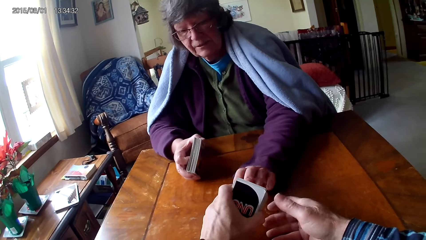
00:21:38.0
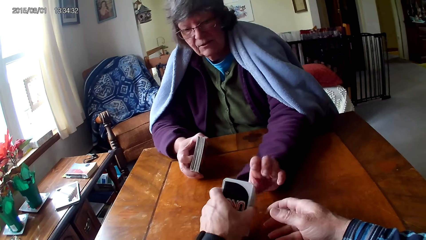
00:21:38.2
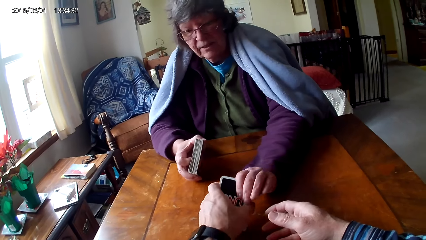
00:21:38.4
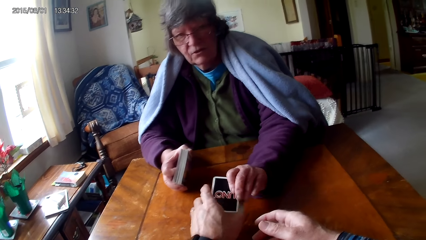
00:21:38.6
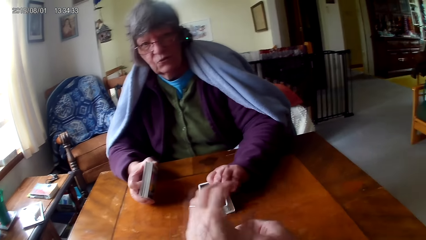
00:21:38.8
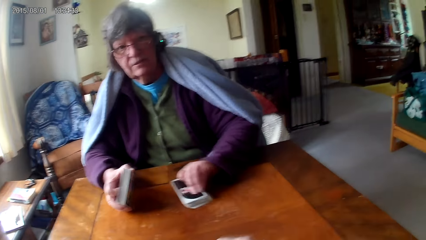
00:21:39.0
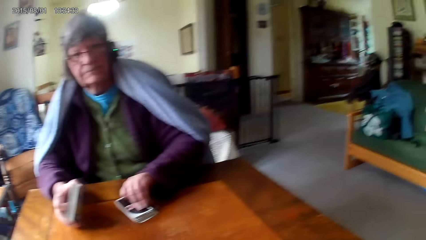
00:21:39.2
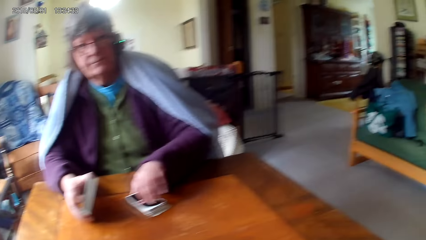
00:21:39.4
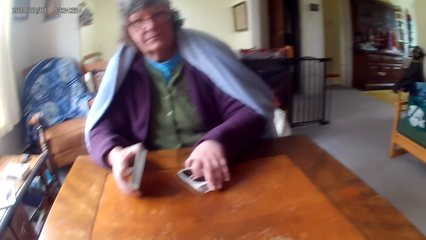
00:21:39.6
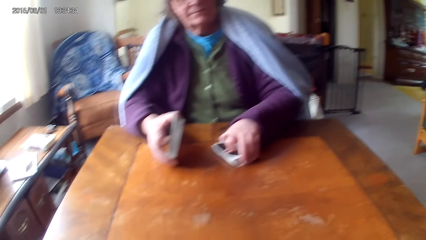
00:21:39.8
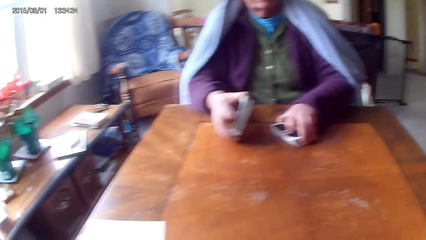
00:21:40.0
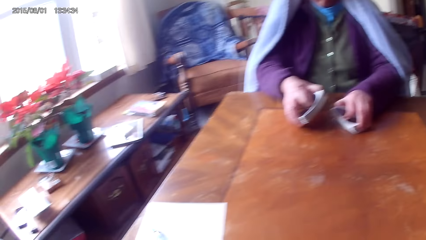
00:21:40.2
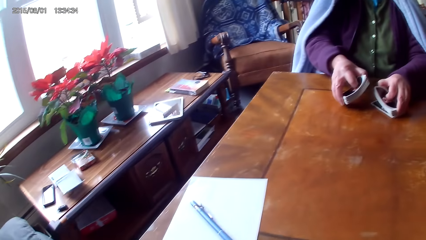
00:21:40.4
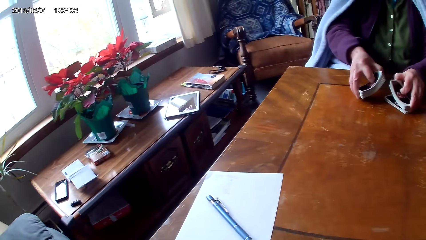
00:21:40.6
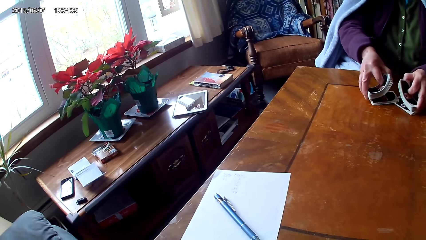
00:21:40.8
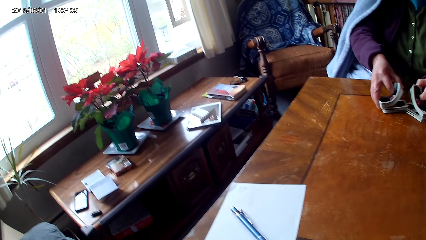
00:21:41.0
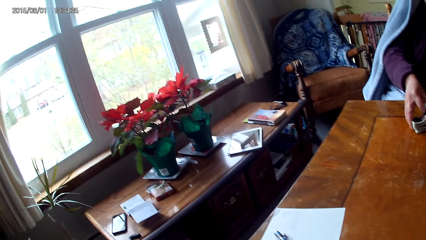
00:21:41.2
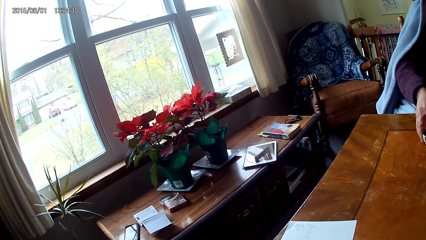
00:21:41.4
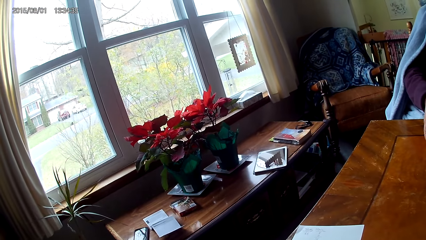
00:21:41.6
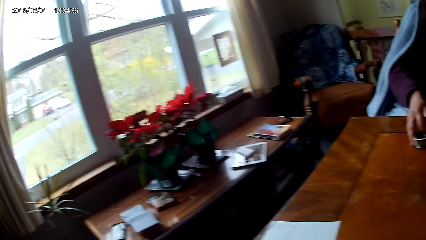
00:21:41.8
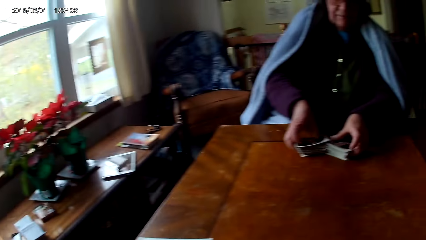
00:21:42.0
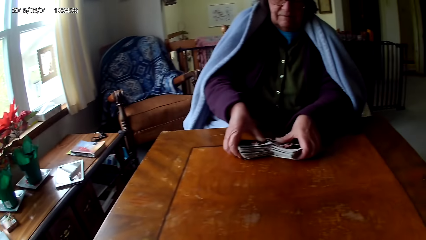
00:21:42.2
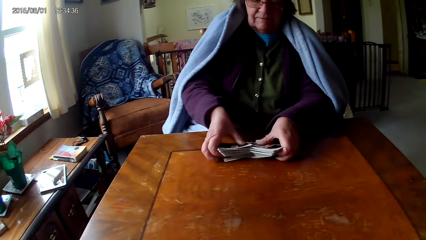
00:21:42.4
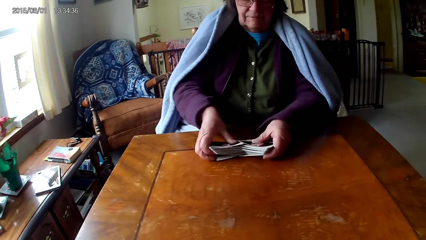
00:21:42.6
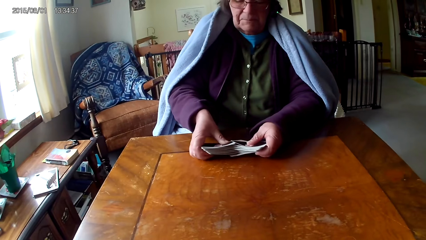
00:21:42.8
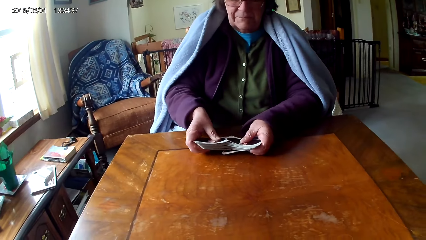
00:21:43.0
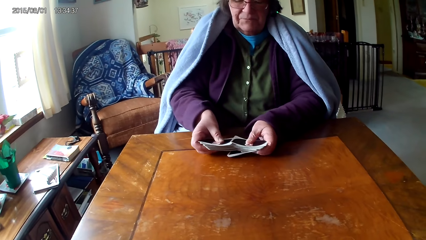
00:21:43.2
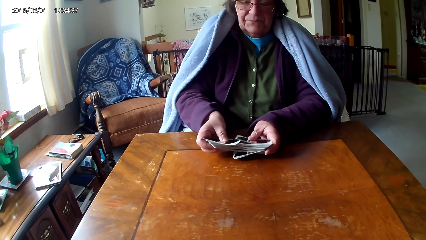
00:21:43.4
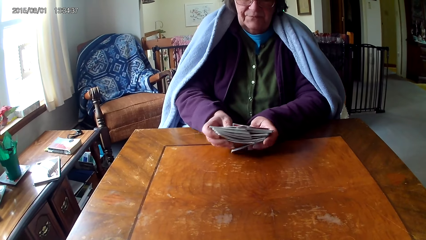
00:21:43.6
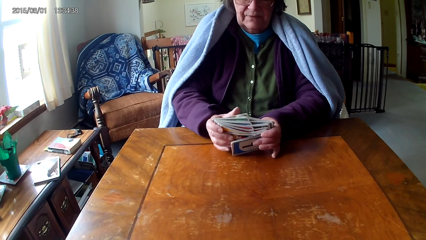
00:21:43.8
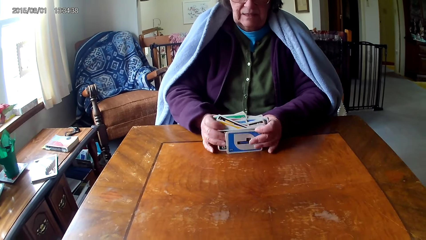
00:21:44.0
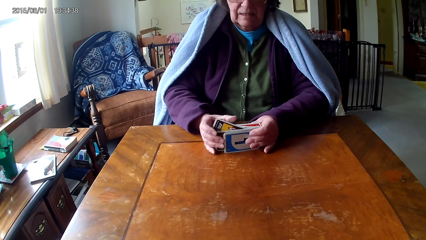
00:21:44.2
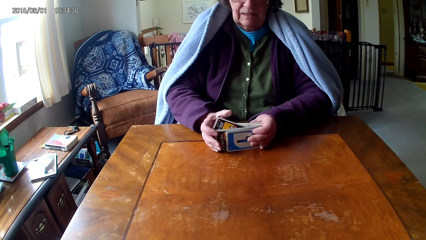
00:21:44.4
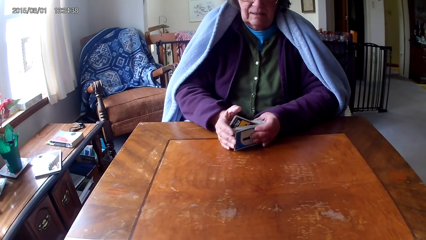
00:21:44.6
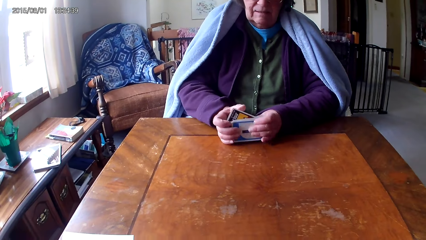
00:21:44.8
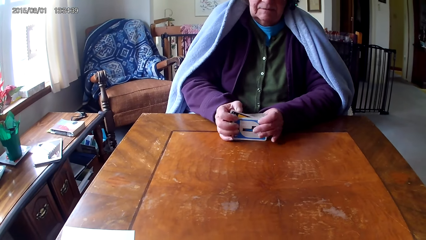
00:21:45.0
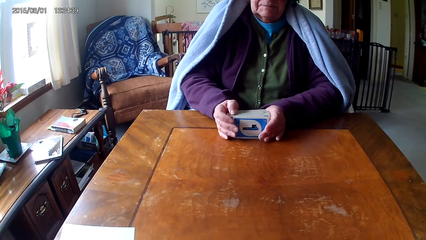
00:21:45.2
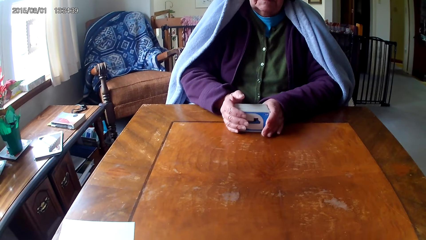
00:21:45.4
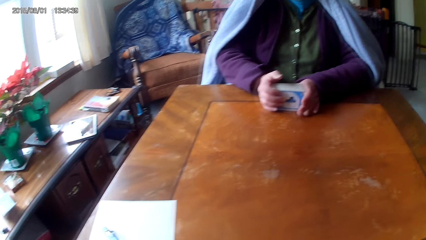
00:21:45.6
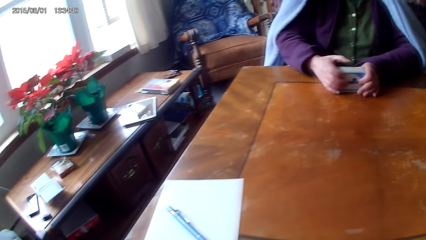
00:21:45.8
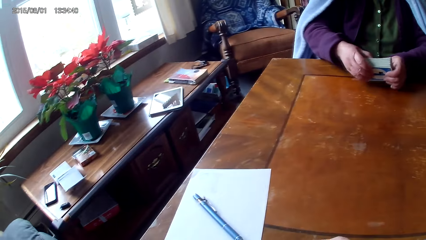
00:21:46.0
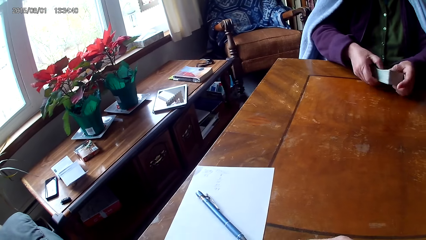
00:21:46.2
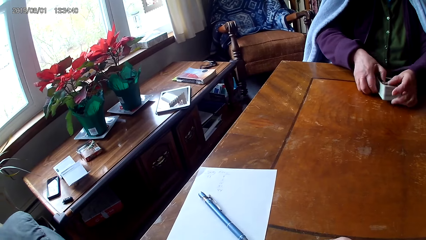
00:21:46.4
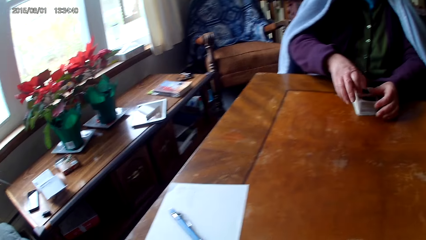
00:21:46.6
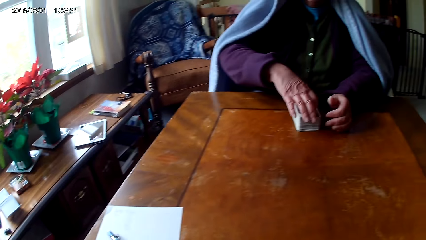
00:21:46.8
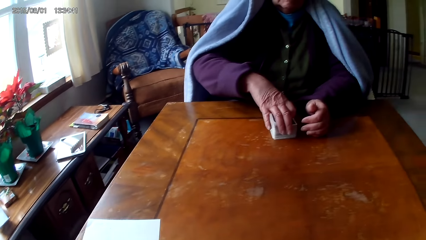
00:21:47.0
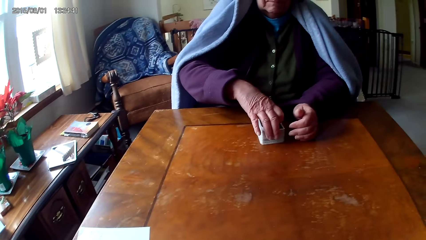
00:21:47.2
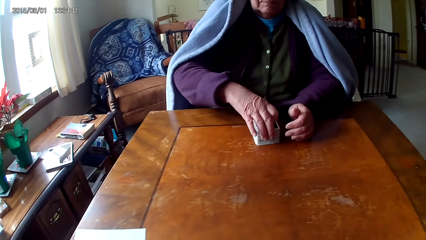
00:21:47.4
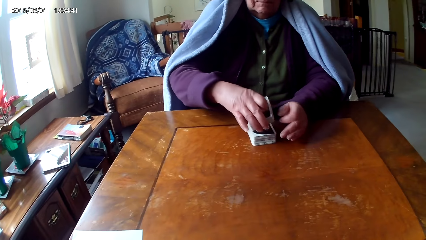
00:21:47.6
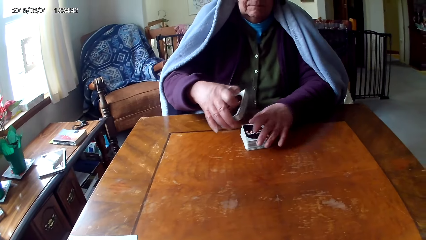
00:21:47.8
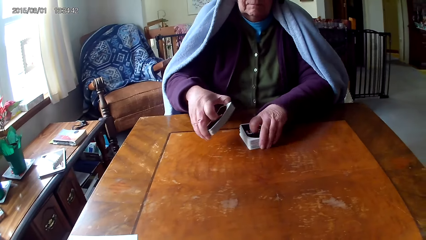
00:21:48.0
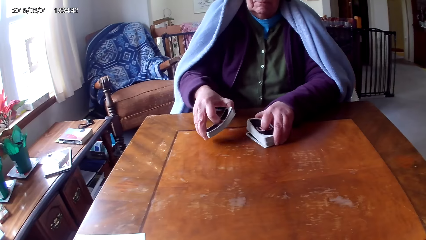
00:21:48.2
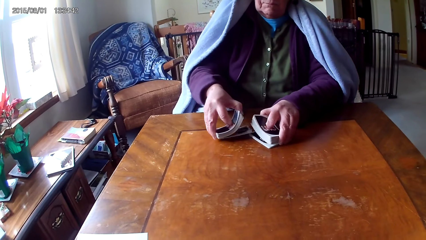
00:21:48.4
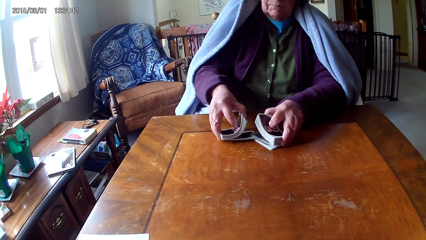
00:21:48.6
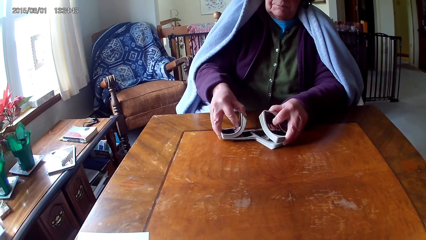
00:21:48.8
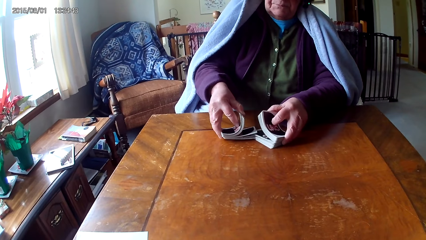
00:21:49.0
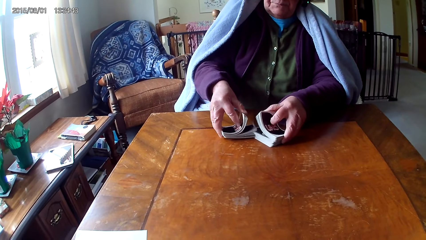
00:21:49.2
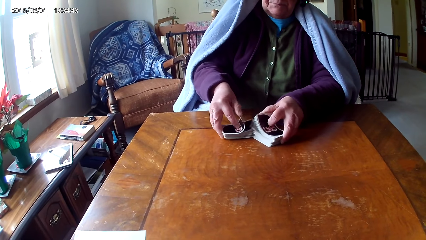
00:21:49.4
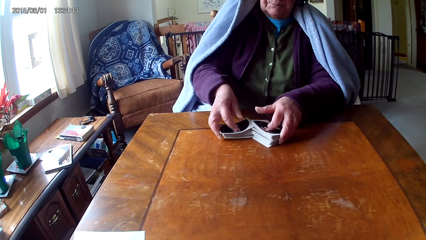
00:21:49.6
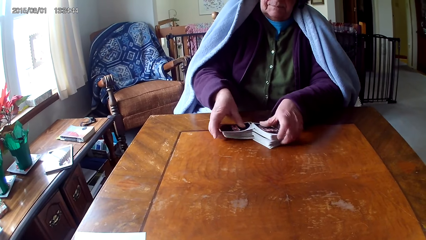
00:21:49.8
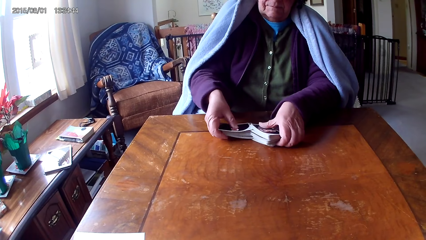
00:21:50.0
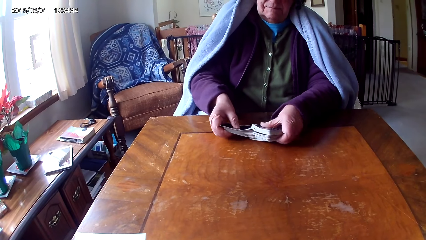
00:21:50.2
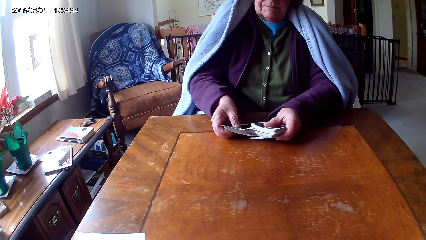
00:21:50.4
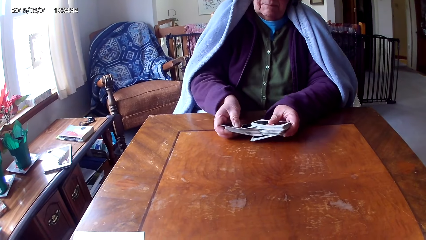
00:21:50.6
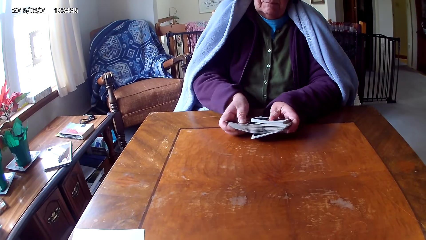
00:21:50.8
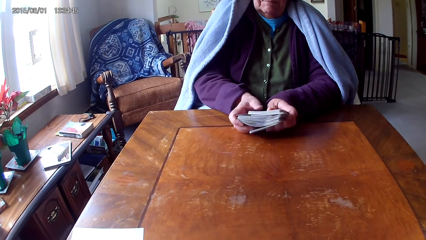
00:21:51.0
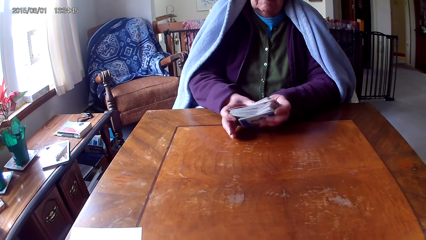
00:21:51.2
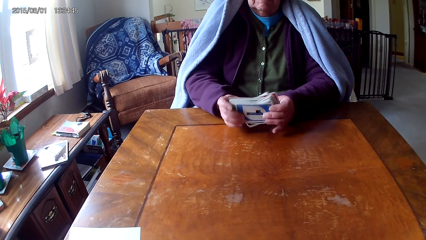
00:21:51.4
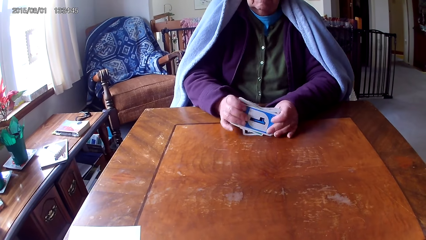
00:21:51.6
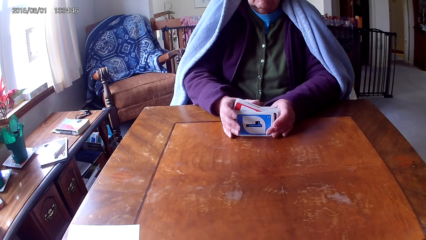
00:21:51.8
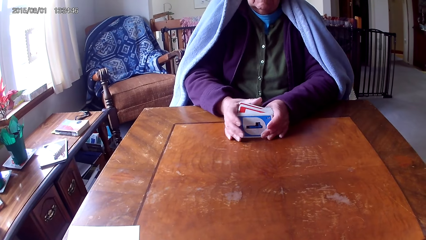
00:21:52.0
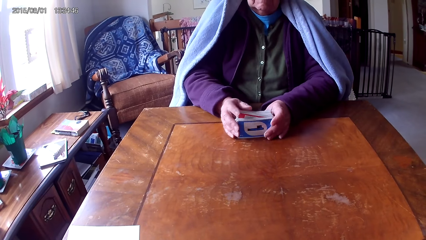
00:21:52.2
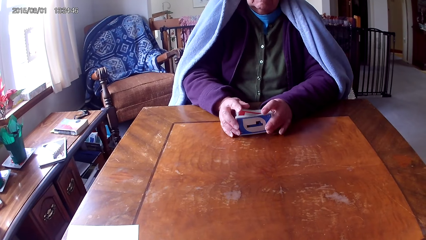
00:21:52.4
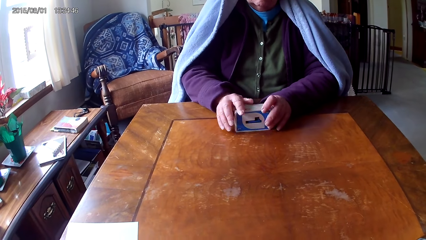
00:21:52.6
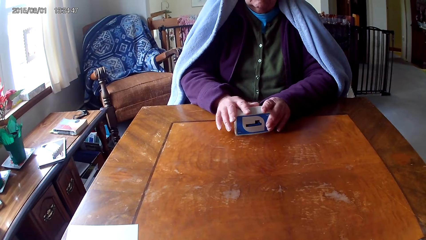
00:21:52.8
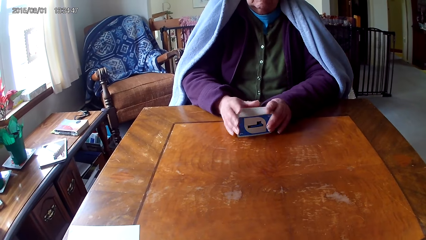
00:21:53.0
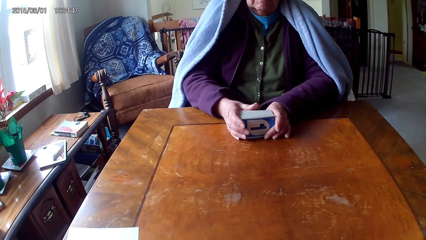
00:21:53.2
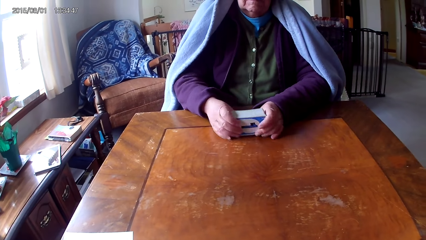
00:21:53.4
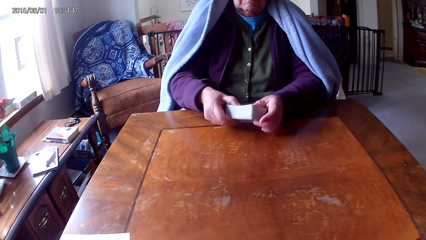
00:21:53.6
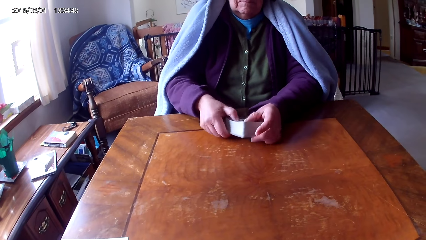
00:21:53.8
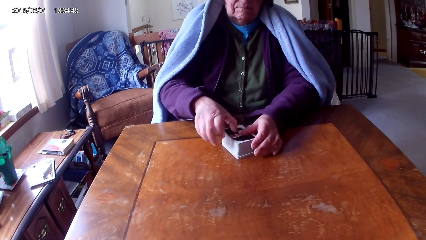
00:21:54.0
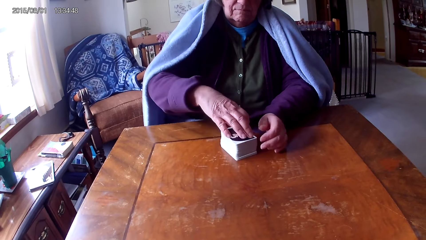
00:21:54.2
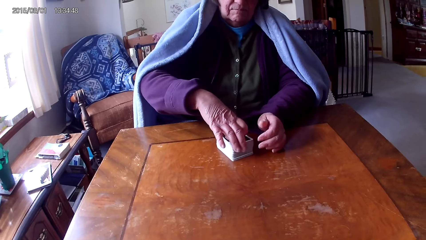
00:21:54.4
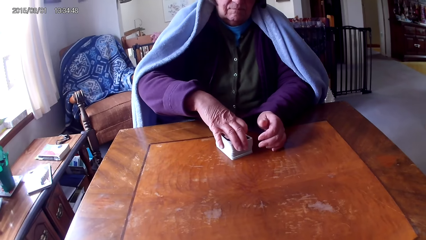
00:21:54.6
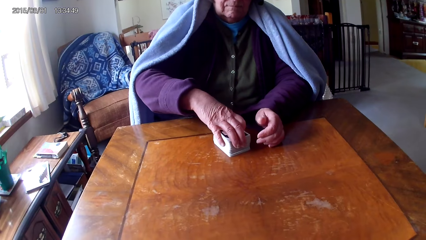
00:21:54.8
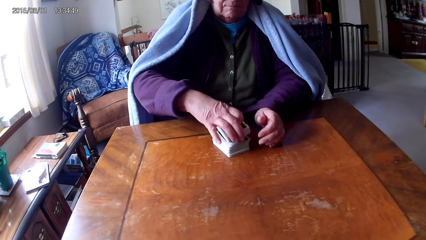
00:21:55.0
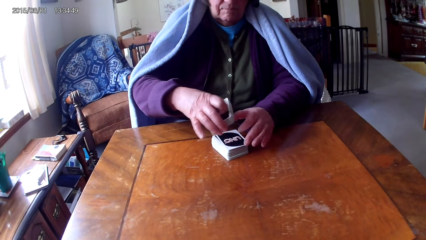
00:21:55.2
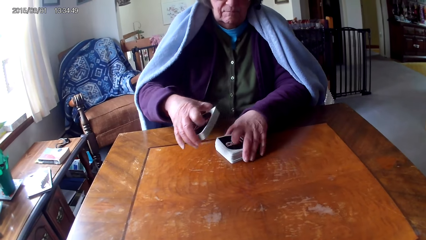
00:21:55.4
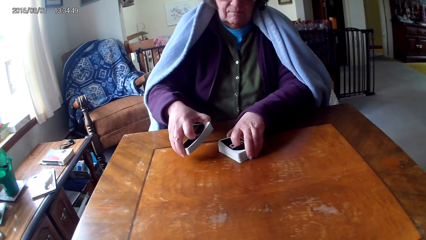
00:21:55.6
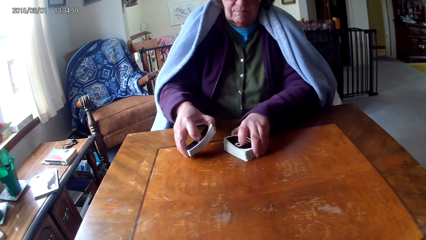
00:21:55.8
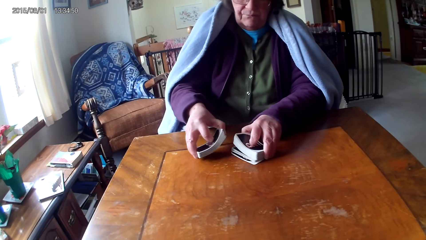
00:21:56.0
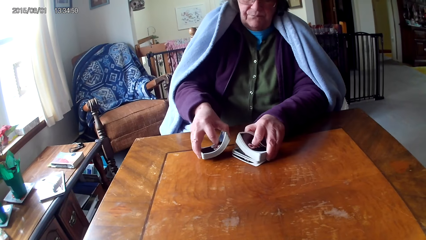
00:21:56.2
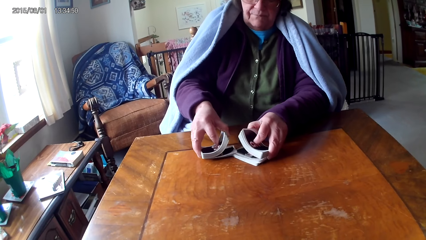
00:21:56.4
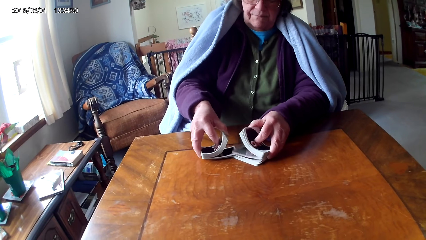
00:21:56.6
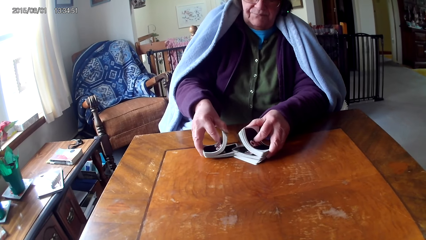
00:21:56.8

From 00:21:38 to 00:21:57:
The camera wearer gives a woman the cards. The woman moves the cards on a table and sorts the cards on the table with hands. The camera wearer looks around. The woman reshuffles the cards, puts the cards together, puts the cards on the table, picks the cards on the table, sorts the cards on the table with hands, puts the cards together, puts down the cards on the table, and picks the cards on the table.
